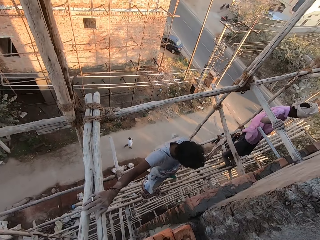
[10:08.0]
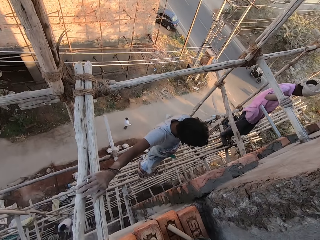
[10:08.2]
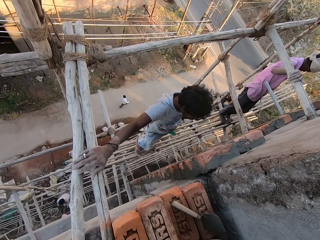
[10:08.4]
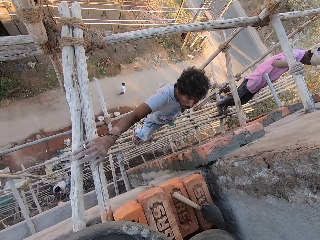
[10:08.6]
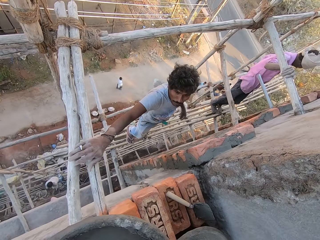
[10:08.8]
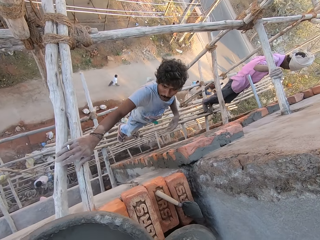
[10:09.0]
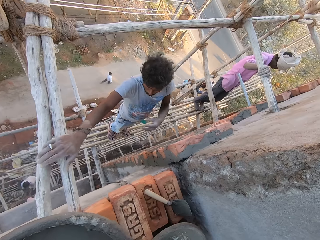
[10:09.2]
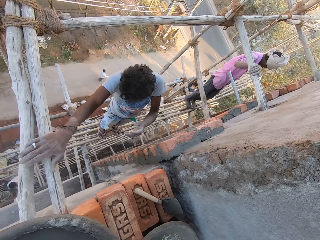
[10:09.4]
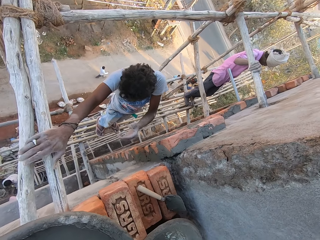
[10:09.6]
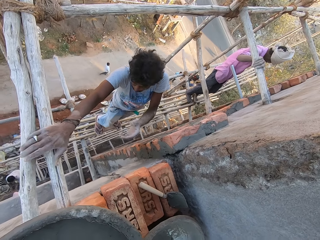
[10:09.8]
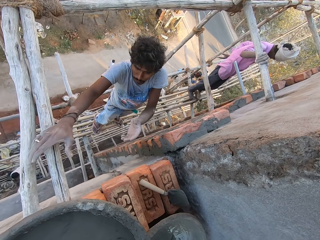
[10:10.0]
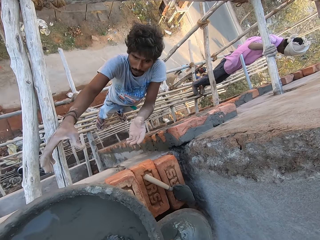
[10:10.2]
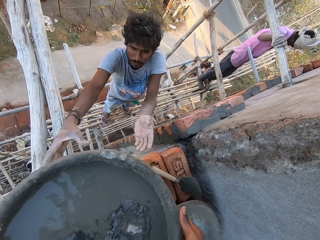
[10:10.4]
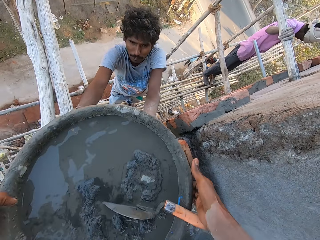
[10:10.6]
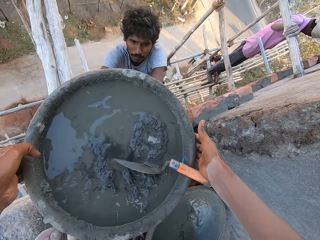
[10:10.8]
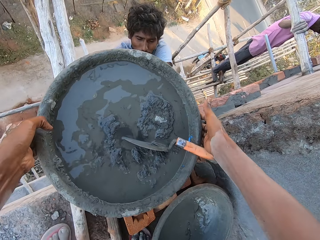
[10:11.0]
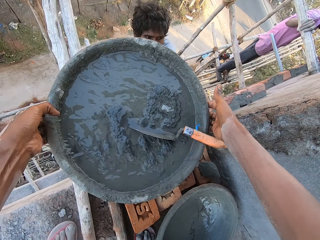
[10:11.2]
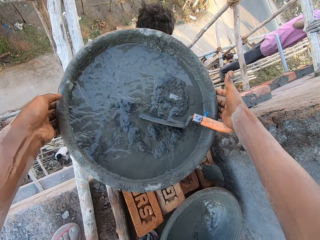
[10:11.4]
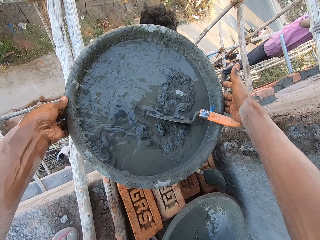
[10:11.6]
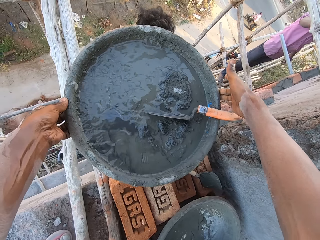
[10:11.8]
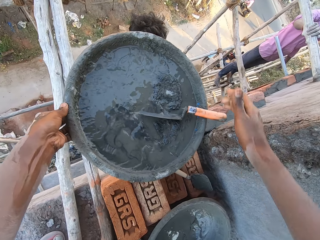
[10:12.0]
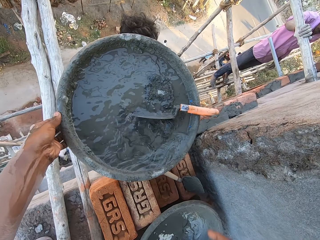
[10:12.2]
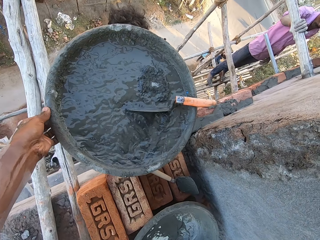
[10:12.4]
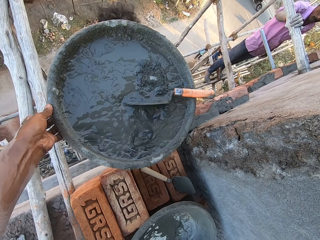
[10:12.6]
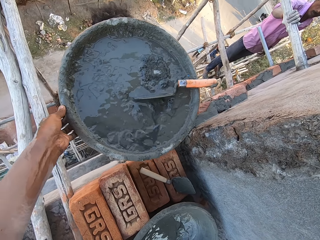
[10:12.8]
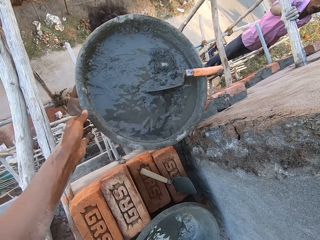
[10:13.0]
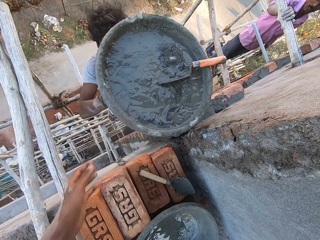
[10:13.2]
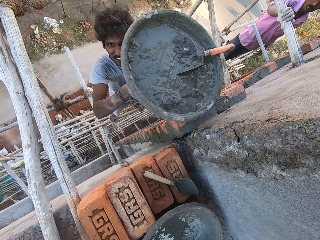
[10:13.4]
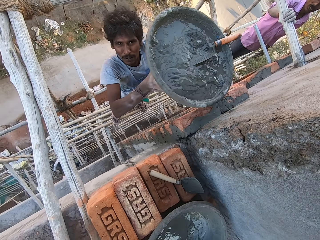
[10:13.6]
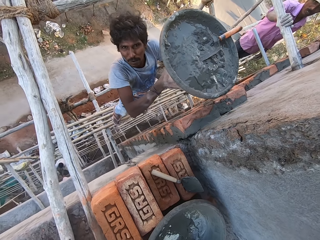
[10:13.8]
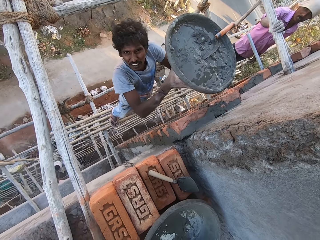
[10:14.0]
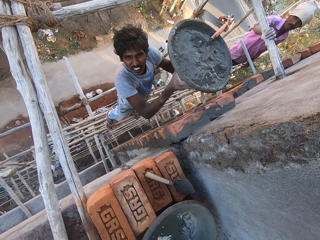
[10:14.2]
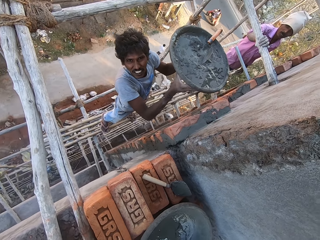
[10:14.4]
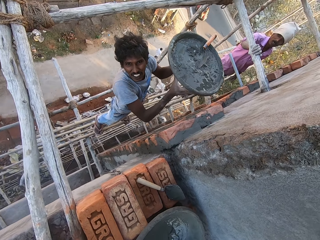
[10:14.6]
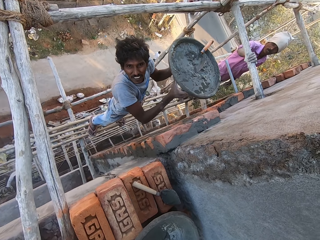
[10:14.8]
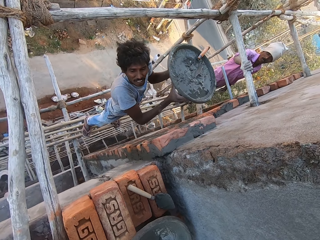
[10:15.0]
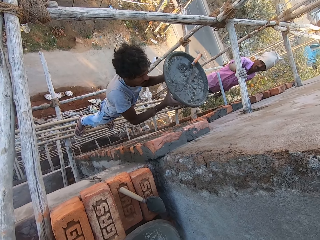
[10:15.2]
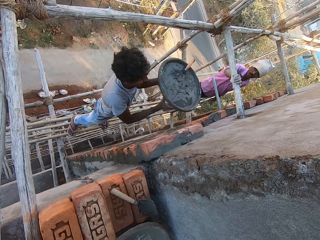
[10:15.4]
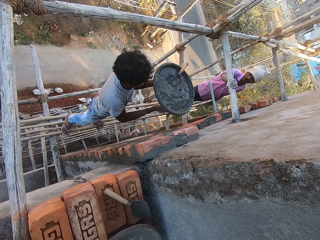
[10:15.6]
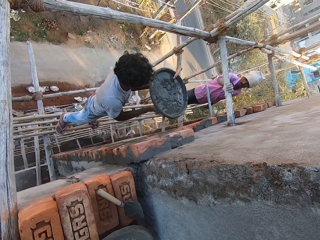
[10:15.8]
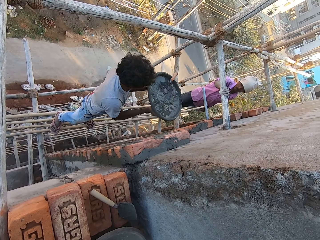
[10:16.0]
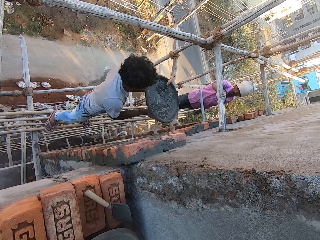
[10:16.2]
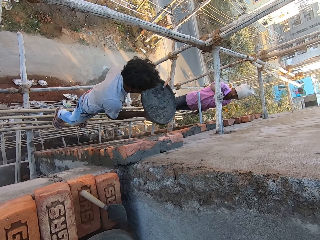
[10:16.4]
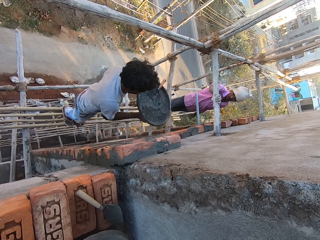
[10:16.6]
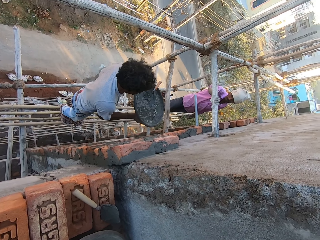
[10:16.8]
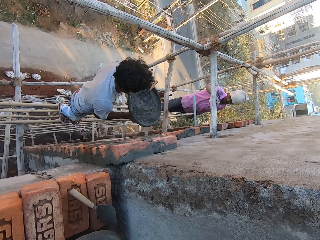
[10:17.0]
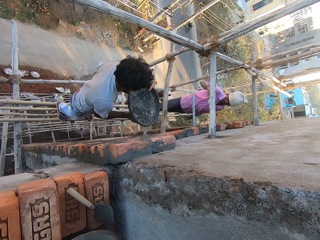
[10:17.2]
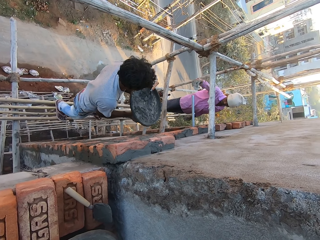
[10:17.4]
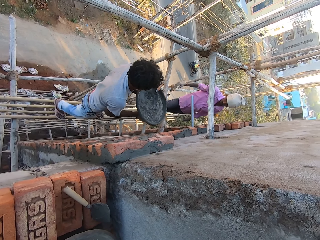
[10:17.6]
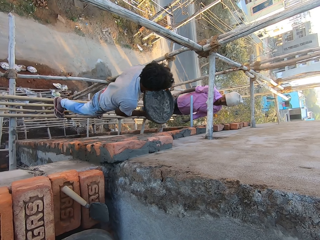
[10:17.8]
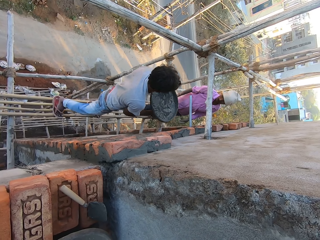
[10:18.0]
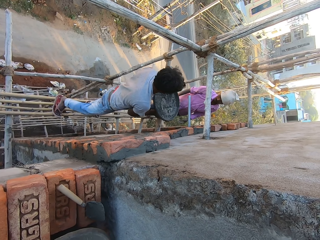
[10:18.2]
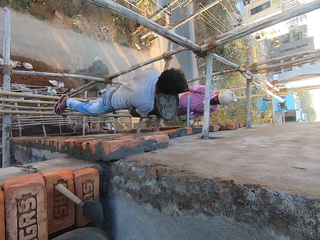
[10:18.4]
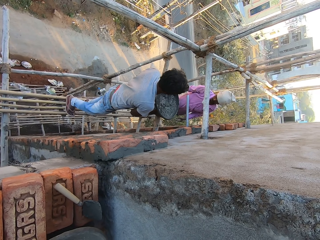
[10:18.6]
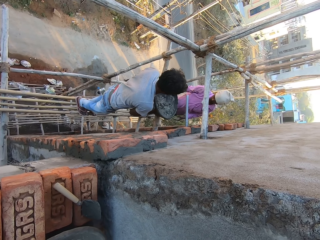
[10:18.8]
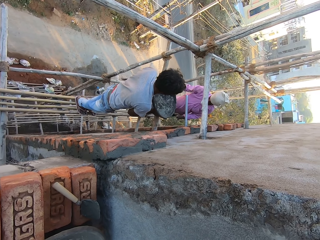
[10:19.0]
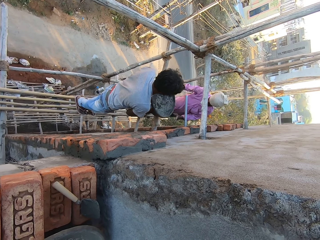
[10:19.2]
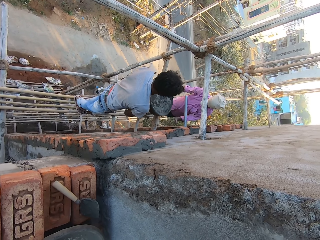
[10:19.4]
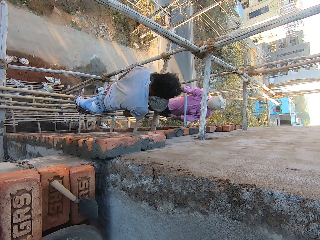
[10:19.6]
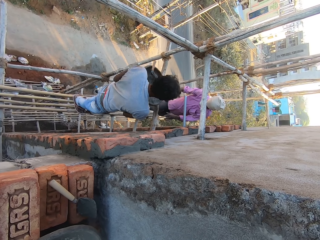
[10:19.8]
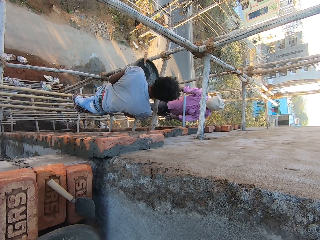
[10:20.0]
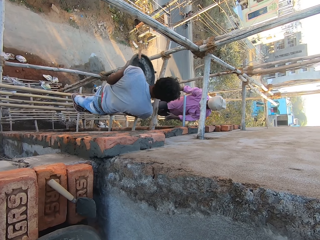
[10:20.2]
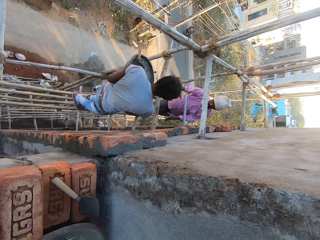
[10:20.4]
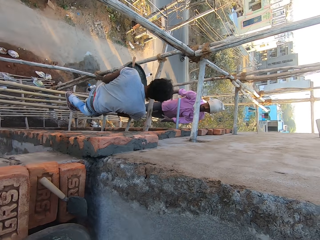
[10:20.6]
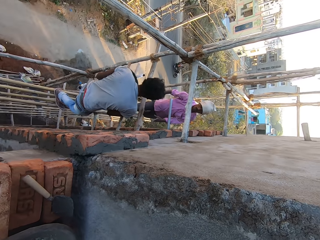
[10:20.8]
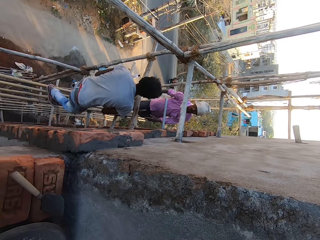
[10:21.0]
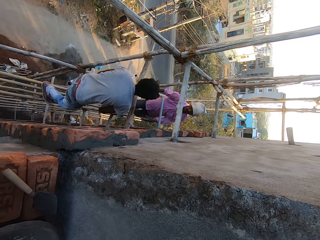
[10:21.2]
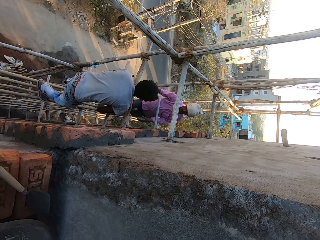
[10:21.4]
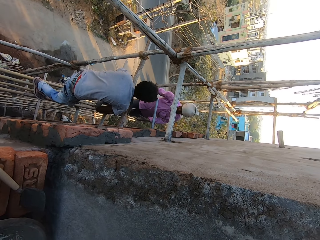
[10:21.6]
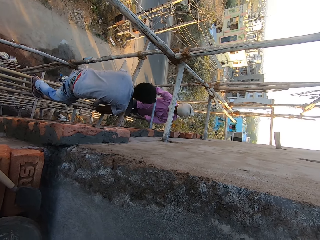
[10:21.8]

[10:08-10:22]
The camera wearer converses with the man. They pass the mortar pan in both hands to the man. The man converses with the camera wearer. The man drops the mortar pan in both hands on a bamboo stick. The man converses with another man.

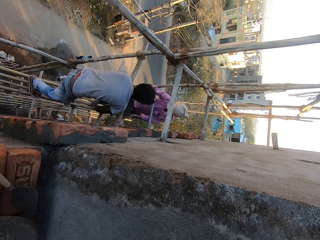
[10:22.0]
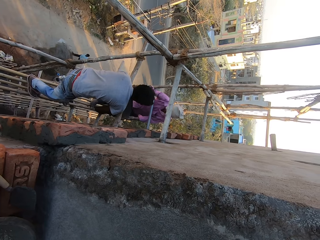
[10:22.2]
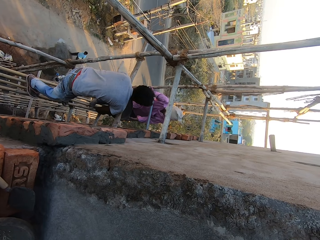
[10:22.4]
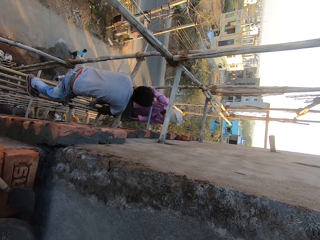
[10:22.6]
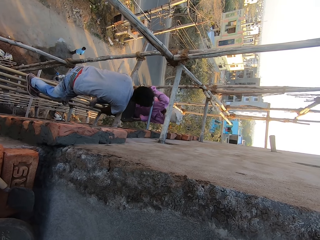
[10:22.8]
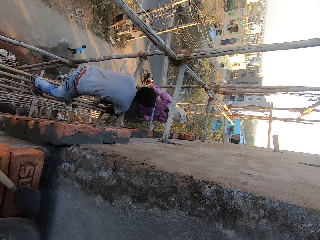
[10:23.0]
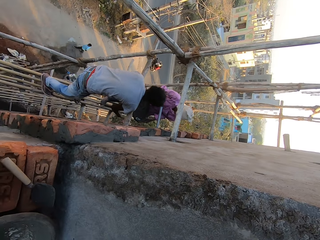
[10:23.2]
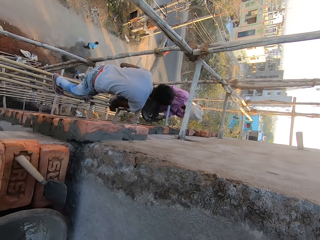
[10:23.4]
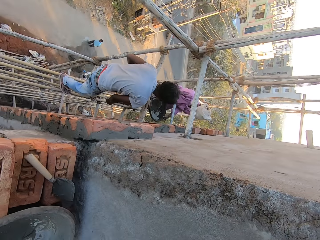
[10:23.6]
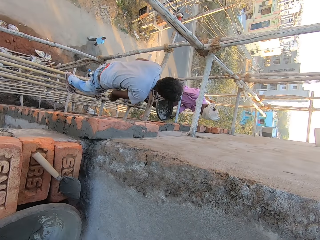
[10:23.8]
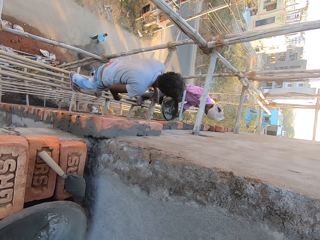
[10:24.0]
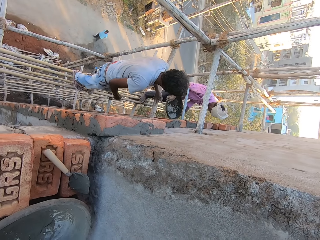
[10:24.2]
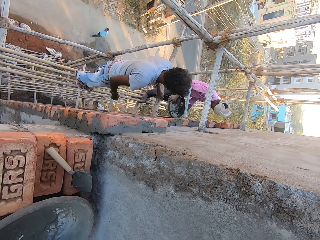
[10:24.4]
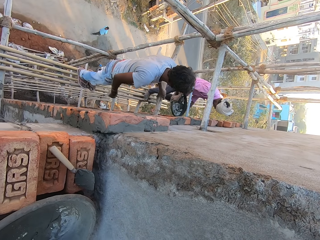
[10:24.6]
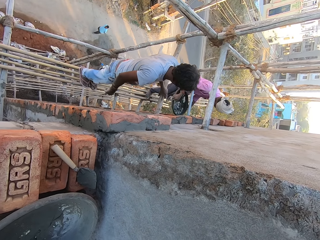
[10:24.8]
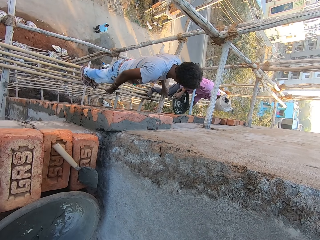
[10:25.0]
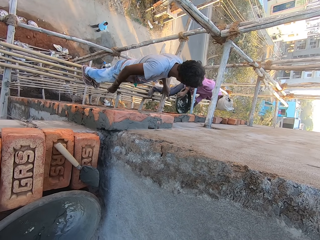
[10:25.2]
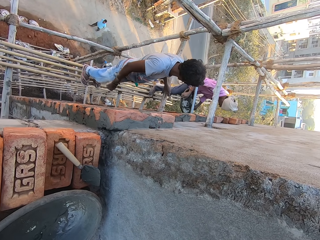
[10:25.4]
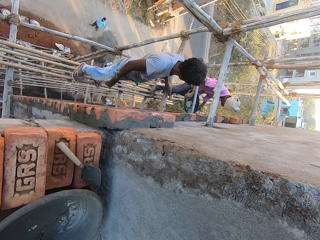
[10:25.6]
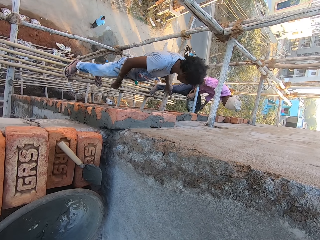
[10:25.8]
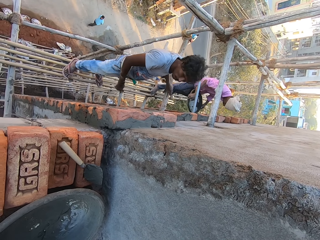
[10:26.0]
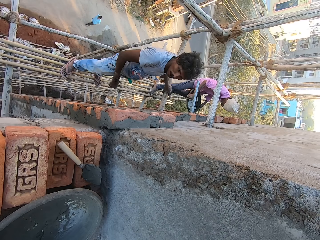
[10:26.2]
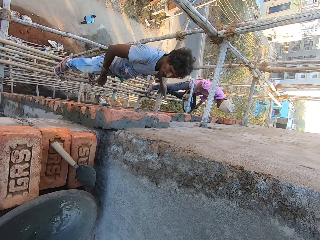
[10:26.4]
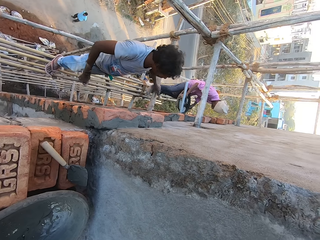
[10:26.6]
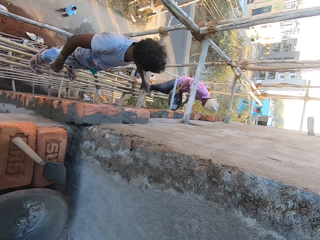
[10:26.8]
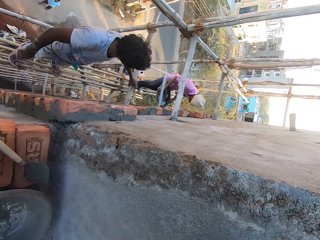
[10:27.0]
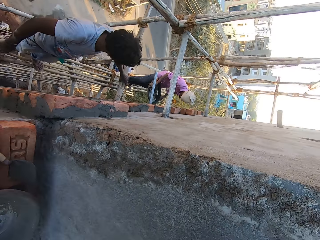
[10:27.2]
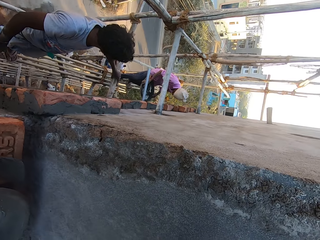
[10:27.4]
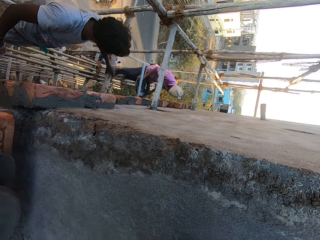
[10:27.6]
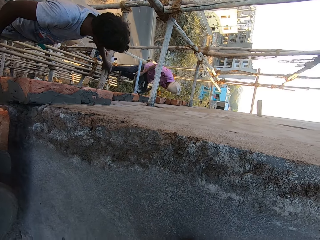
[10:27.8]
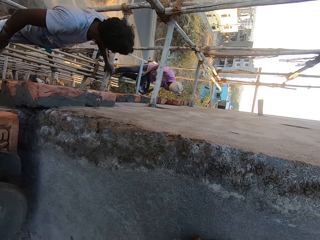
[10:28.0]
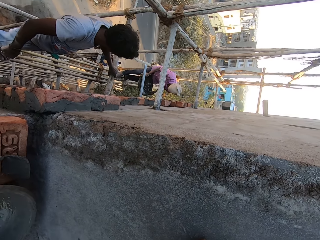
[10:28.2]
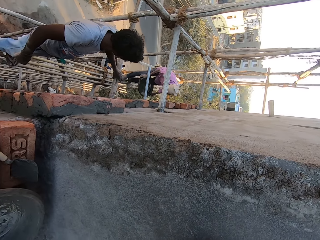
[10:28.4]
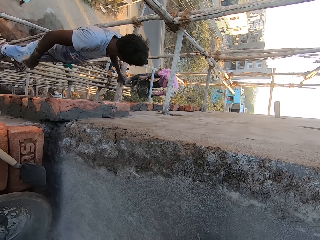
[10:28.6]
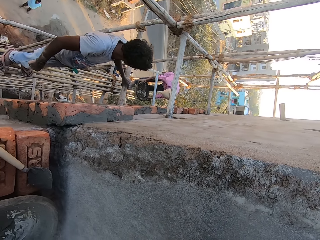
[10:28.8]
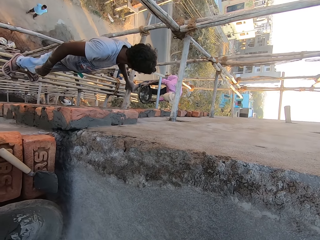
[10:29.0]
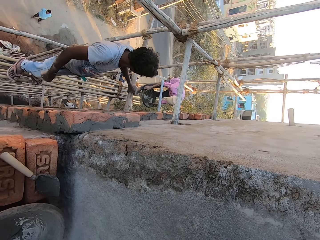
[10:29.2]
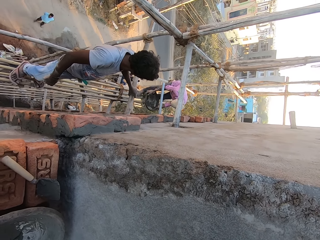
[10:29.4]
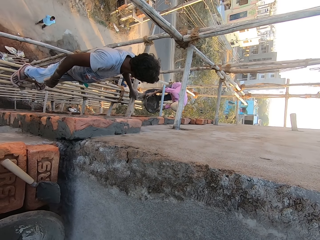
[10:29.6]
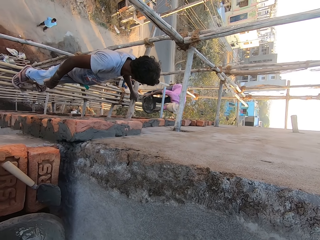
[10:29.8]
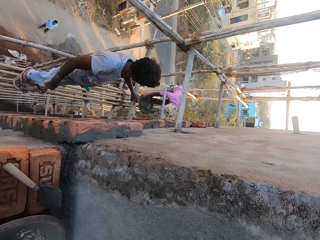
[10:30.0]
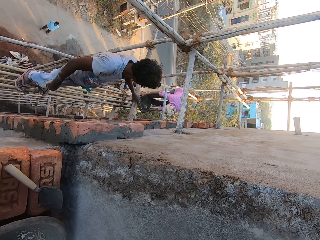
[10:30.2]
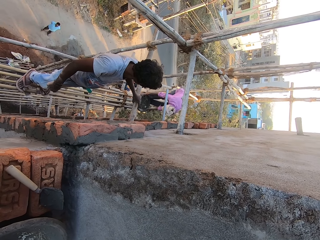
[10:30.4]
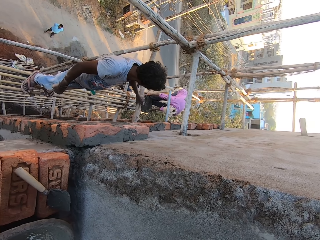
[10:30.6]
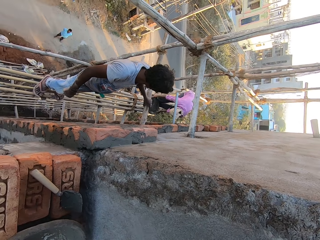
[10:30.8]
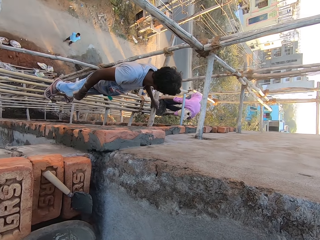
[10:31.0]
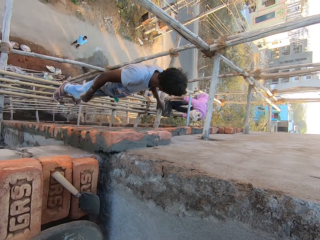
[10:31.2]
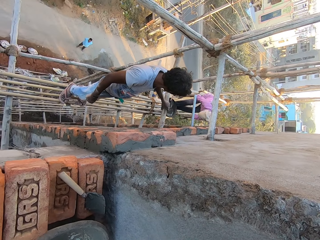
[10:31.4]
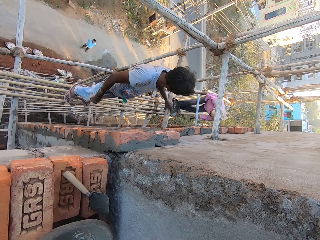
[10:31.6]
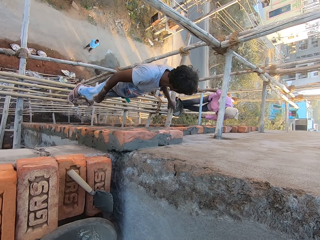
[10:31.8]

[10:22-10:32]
The man passes the mortar pan in both hands to another man. The first man holds the bamboo stick with his left hand. The other man drops the mortar pan in both hands on the bamboo stick.
